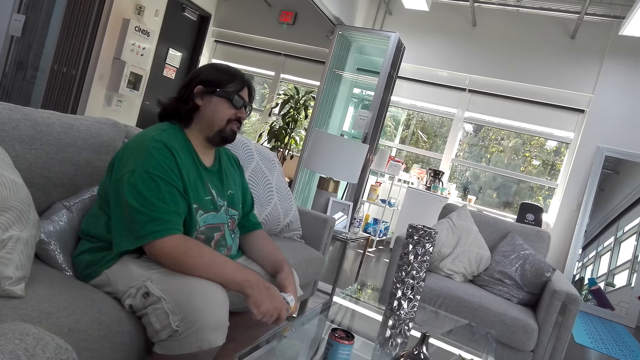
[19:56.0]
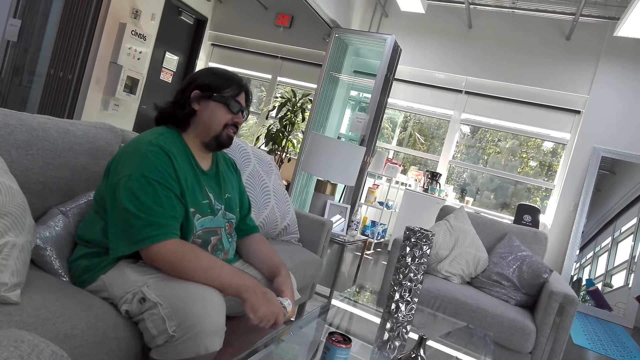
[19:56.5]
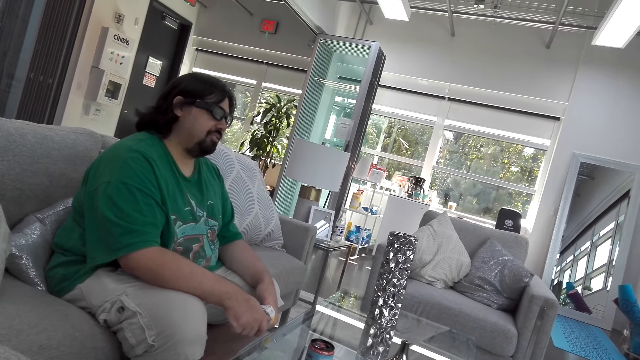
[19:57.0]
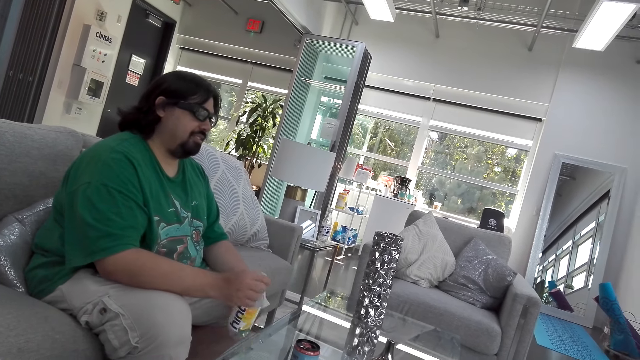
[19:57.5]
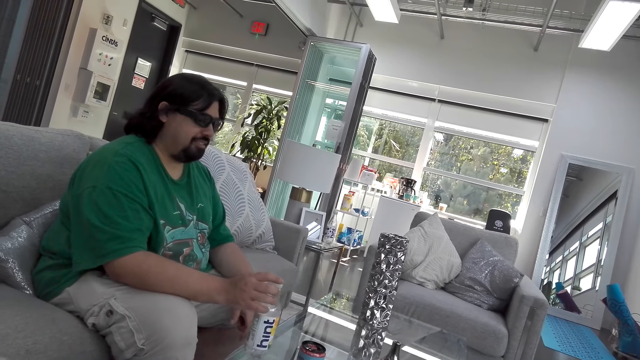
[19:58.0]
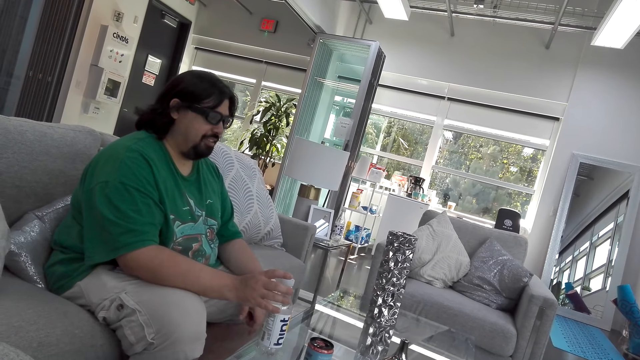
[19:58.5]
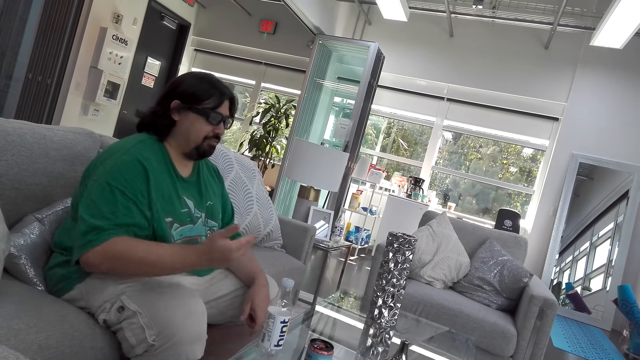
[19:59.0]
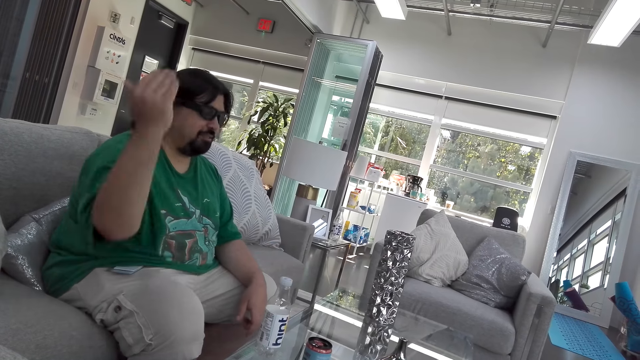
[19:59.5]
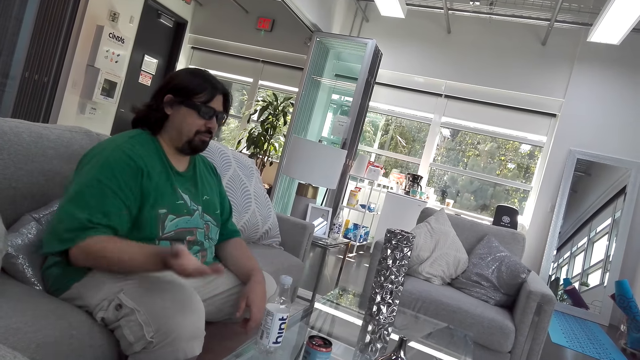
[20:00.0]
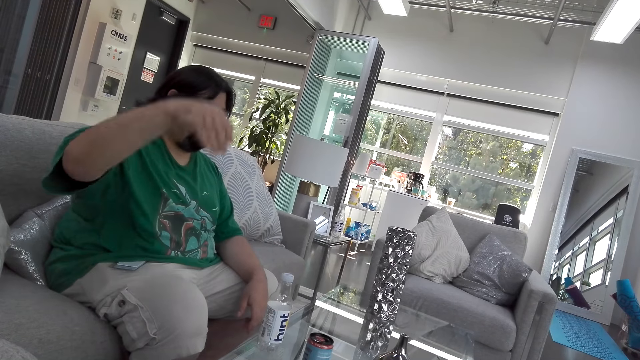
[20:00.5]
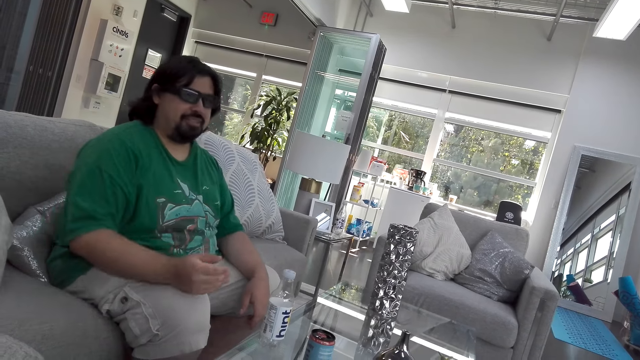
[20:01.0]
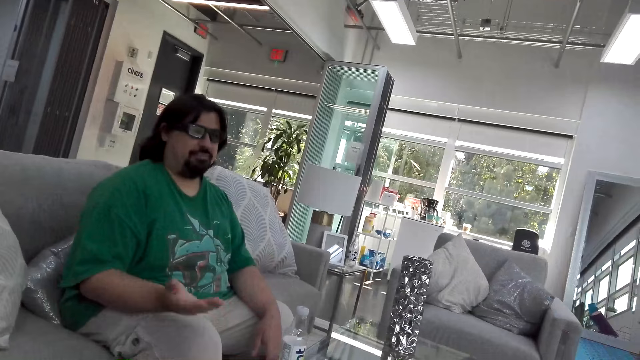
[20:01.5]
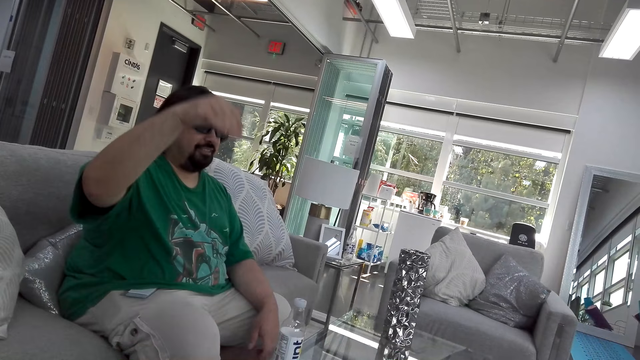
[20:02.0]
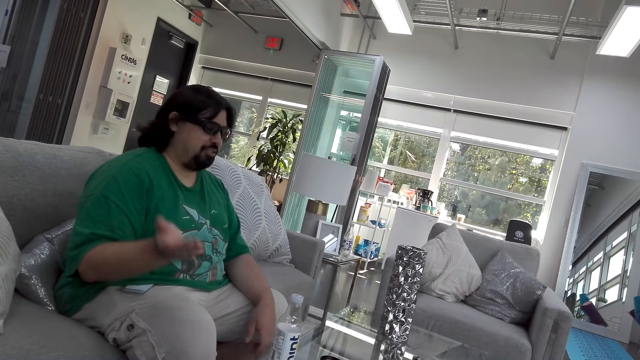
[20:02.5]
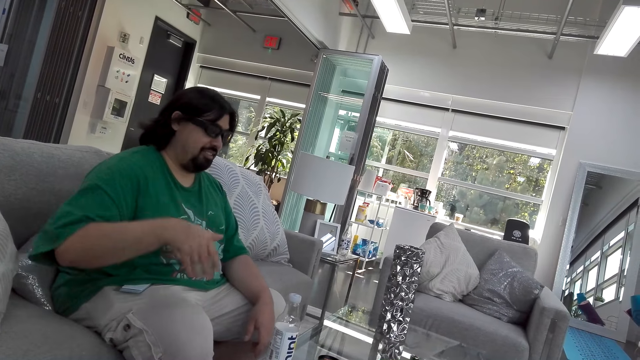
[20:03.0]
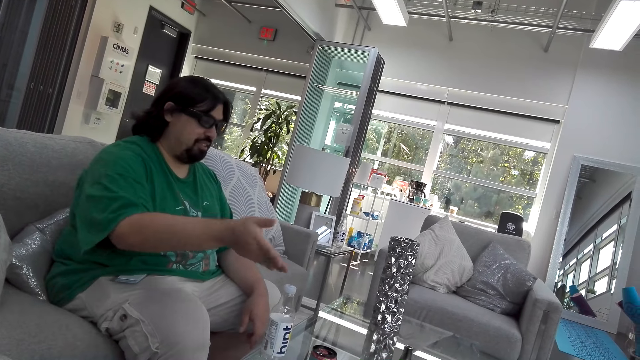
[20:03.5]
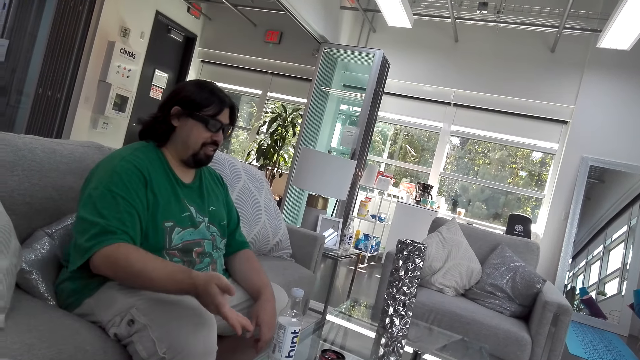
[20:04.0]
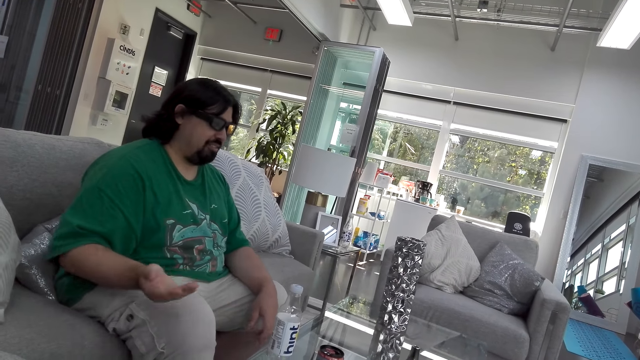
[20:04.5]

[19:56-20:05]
The camera wearer talks. A man returns the water bottle on the table. The man talks. The man moves his hand around.

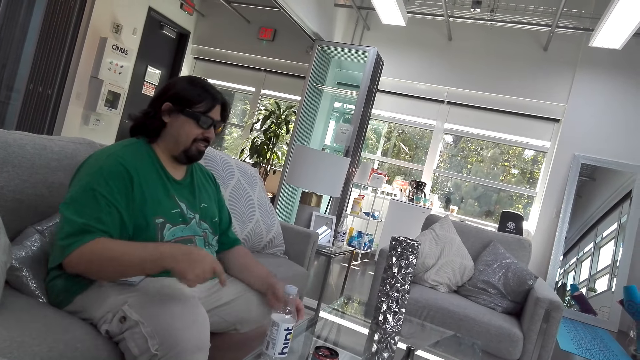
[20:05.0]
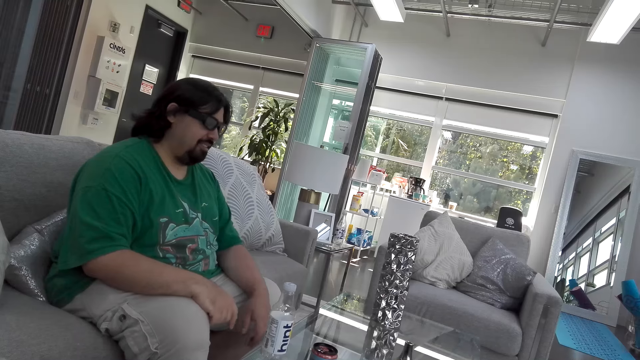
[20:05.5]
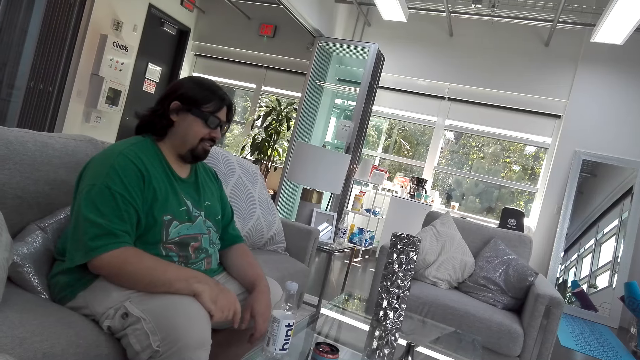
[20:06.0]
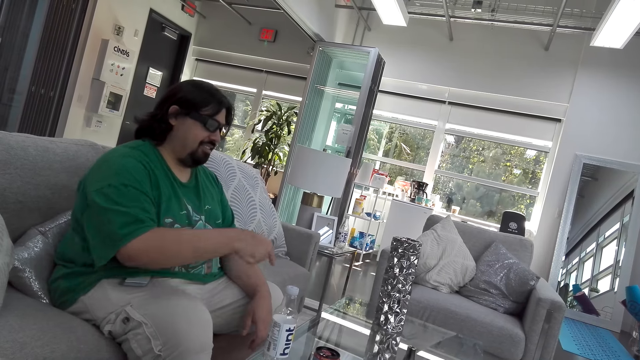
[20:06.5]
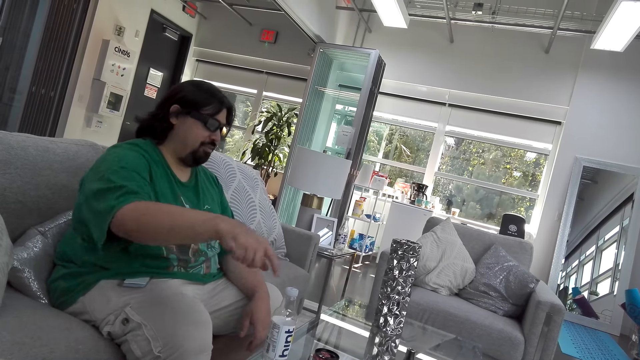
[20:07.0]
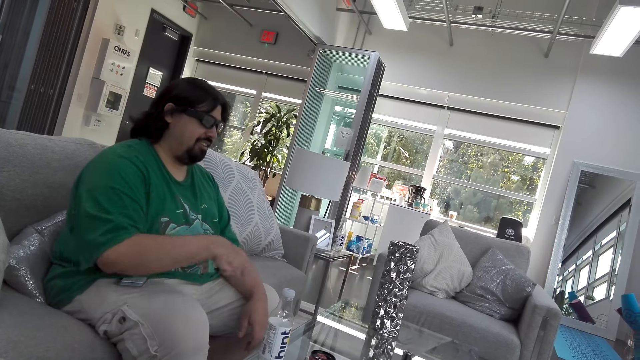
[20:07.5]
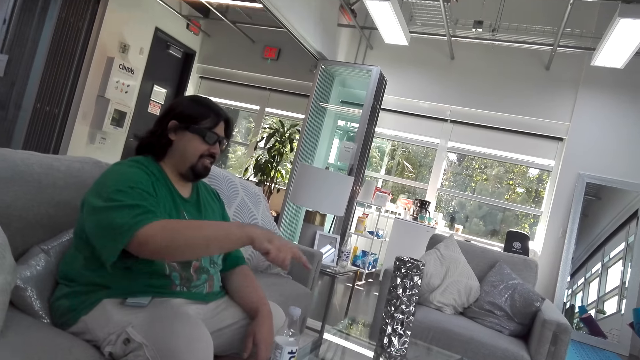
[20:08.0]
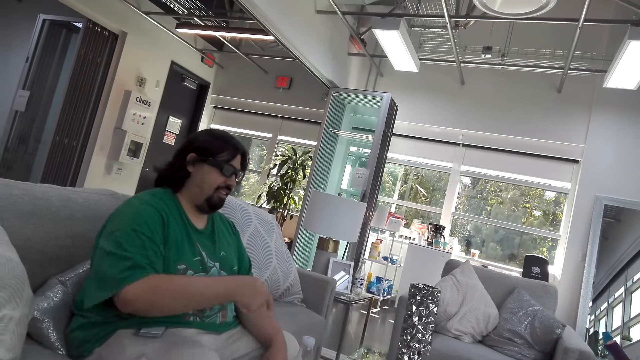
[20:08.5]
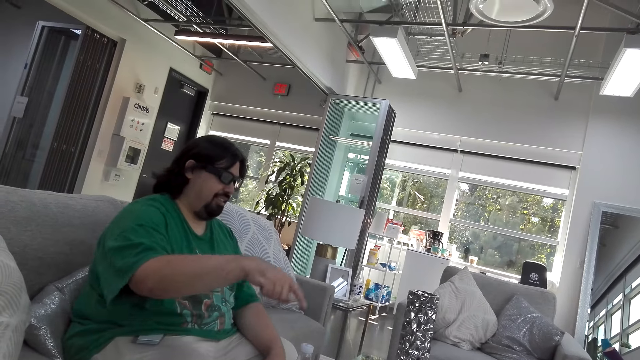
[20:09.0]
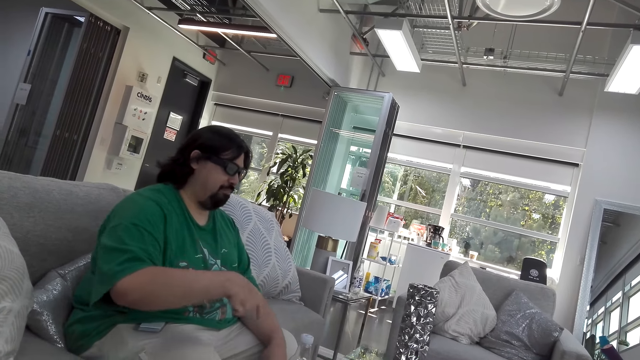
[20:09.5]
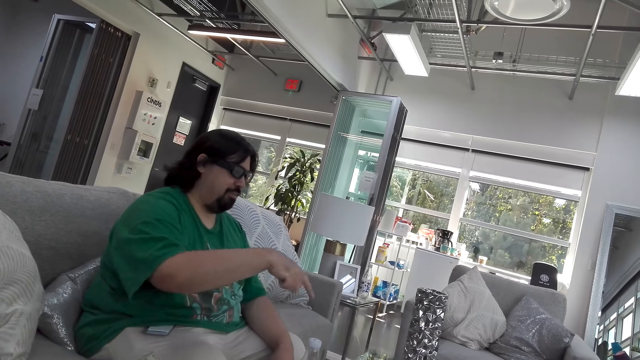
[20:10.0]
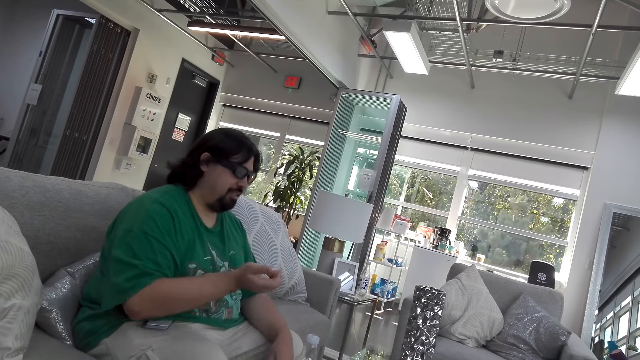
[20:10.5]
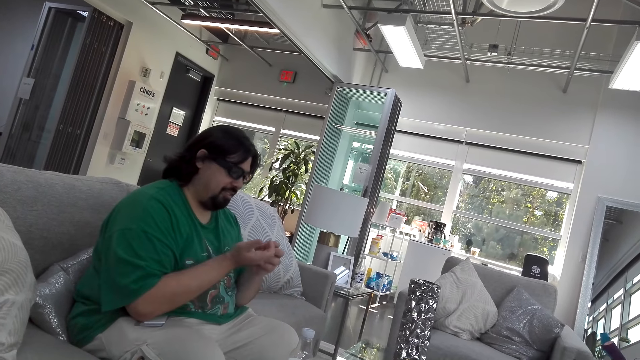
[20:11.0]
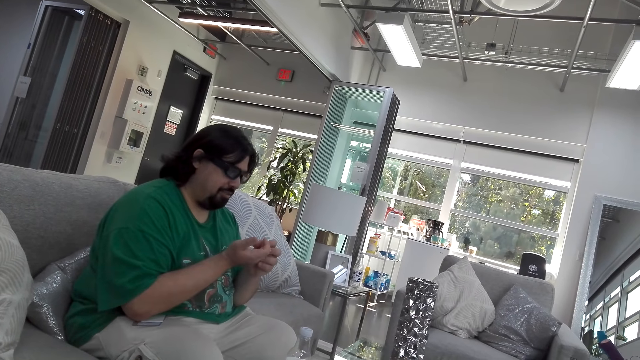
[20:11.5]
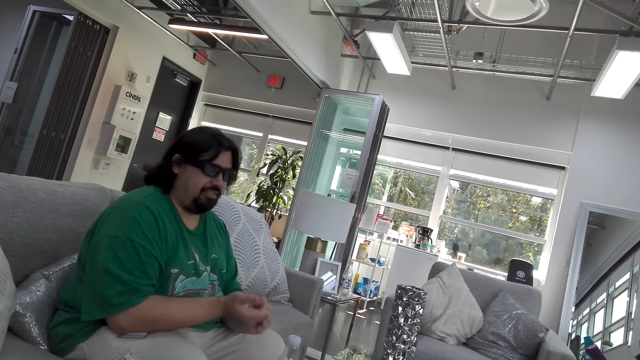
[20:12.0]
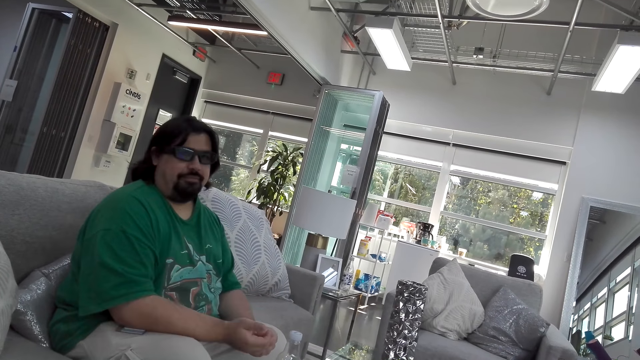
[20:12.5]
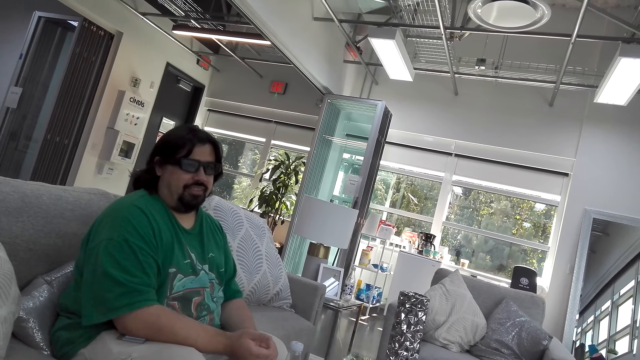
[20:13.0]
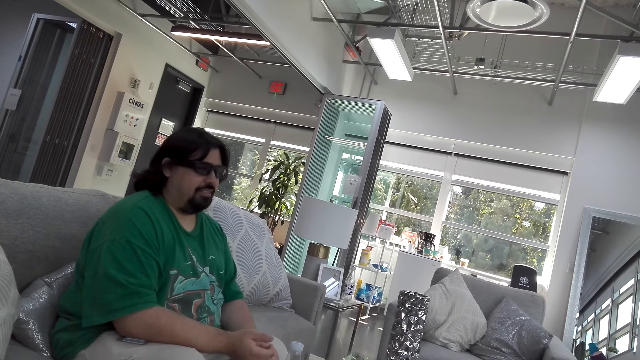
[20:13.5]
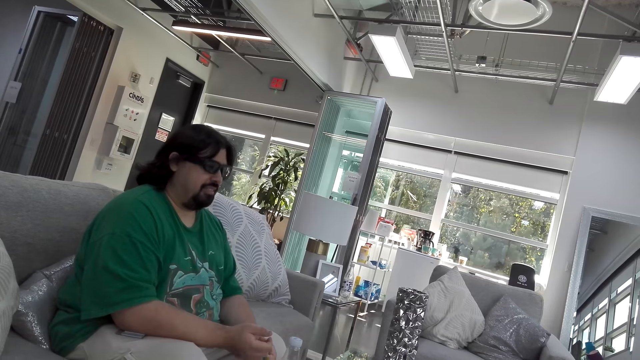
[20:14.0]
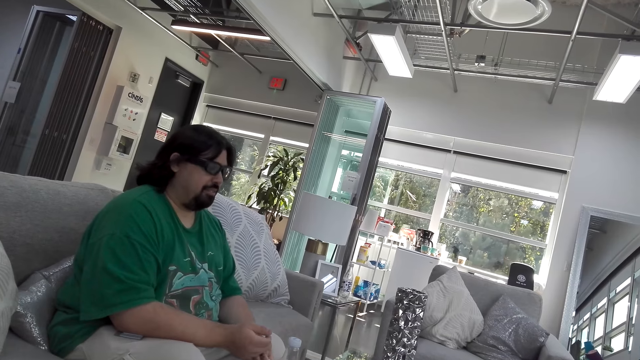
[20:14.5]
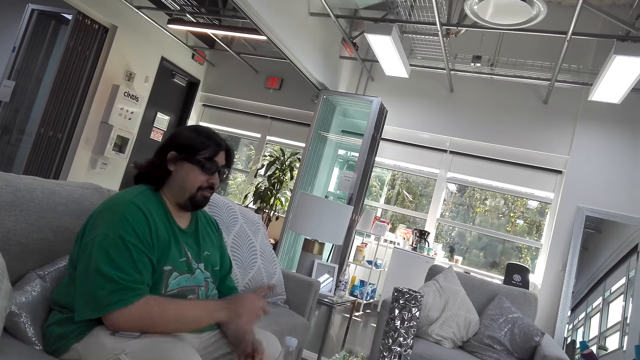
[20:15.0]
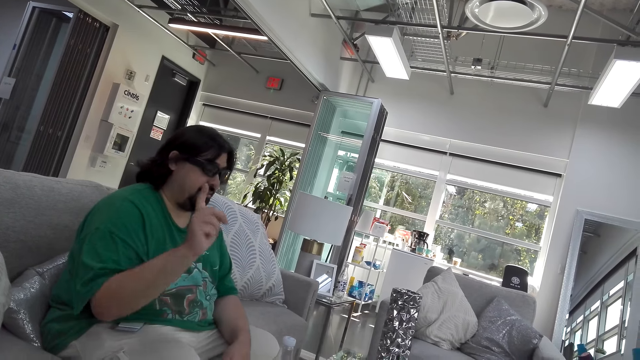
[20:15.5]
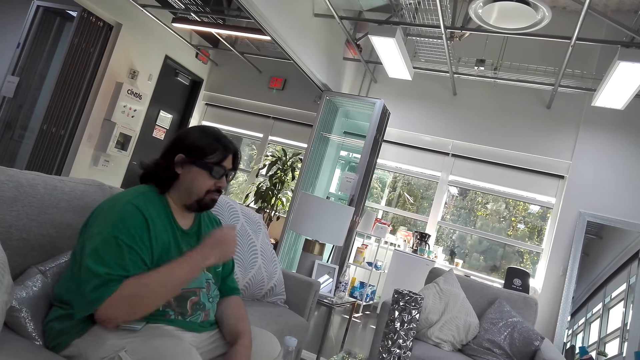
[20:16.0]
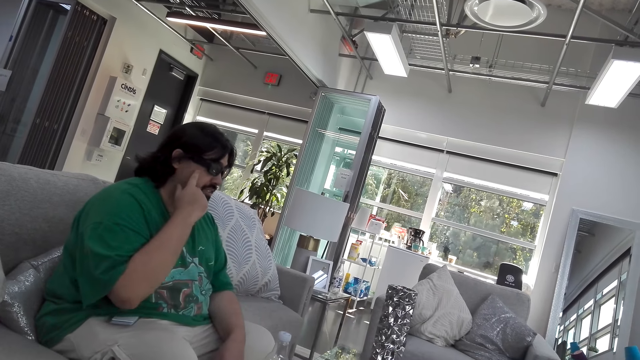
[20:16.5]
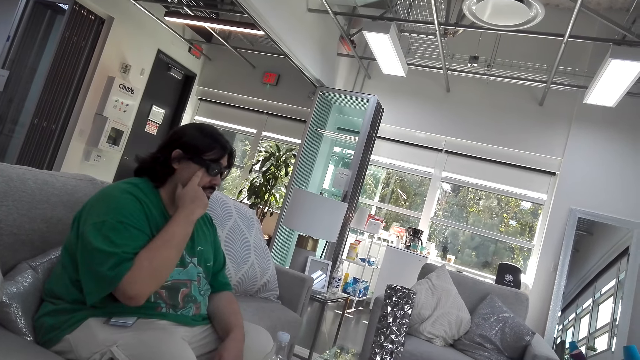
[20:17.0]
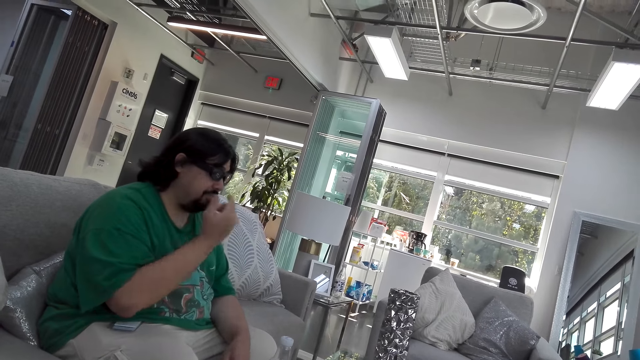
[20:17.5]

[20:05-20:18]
The camera wearer talks with a man. The man puts his hands together. The man moves his right hand. The man scratches himself.
